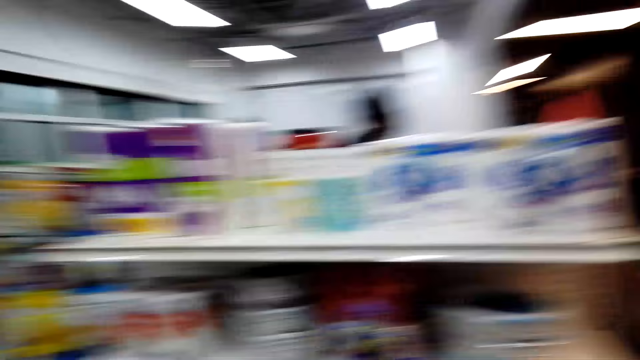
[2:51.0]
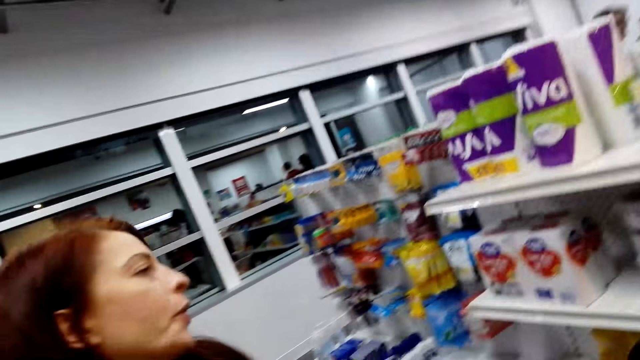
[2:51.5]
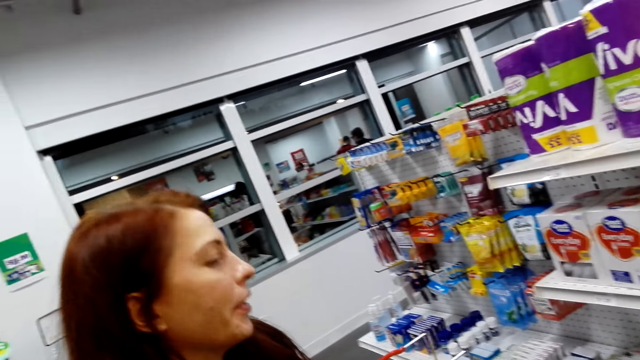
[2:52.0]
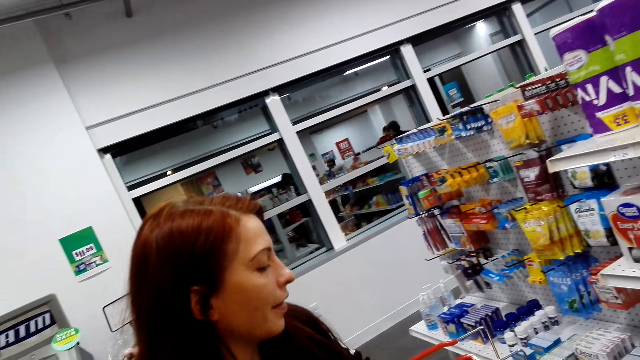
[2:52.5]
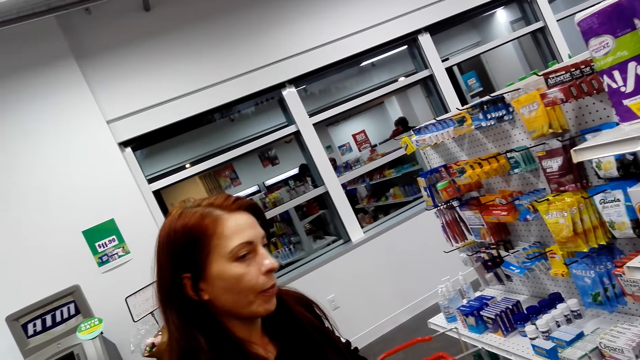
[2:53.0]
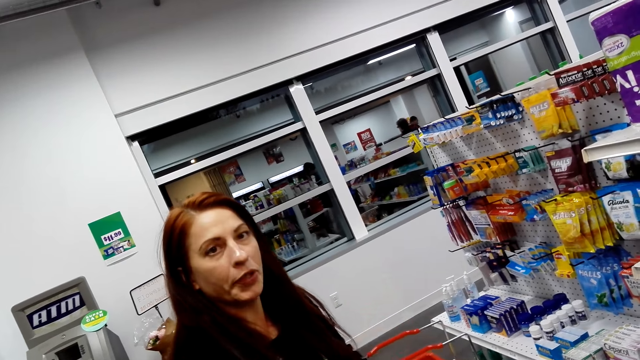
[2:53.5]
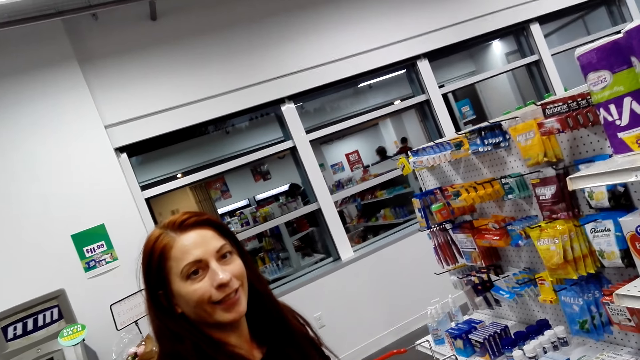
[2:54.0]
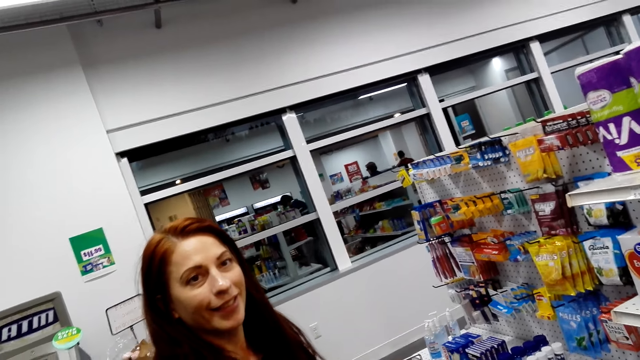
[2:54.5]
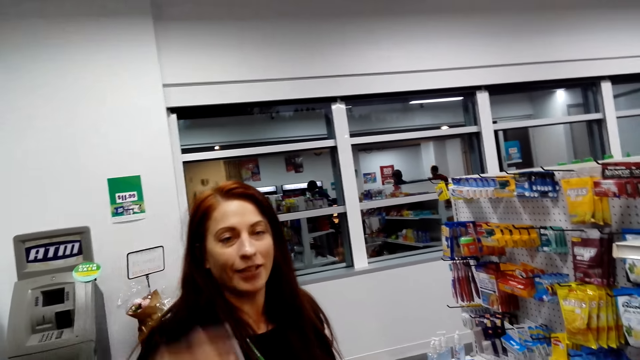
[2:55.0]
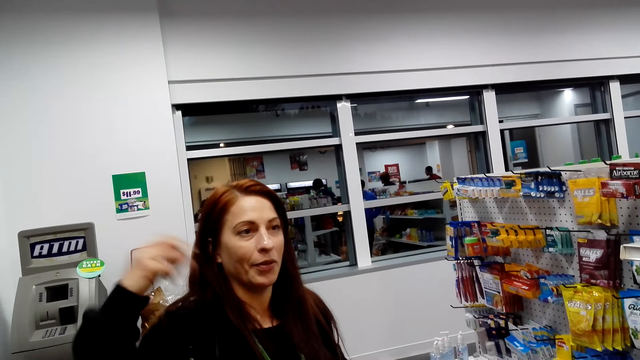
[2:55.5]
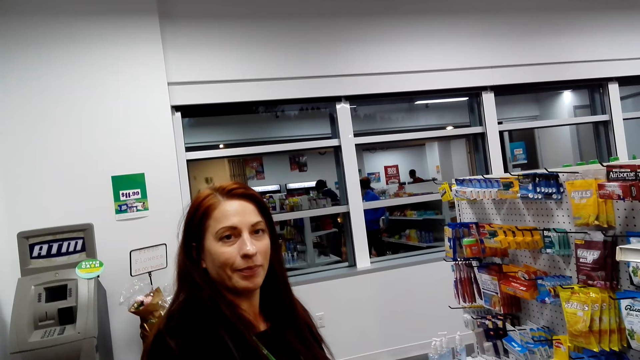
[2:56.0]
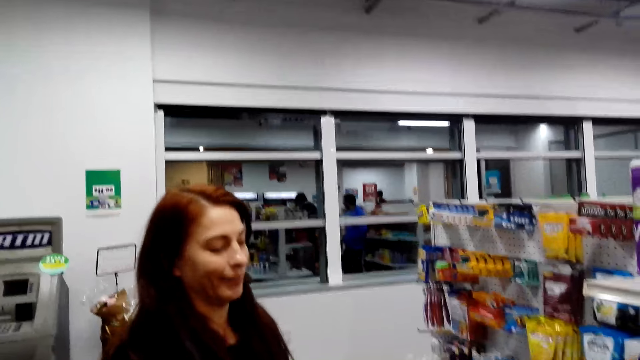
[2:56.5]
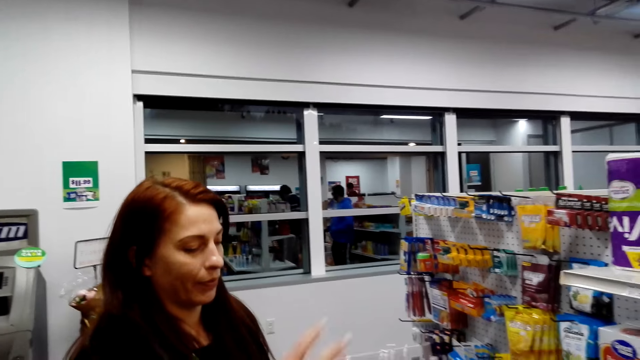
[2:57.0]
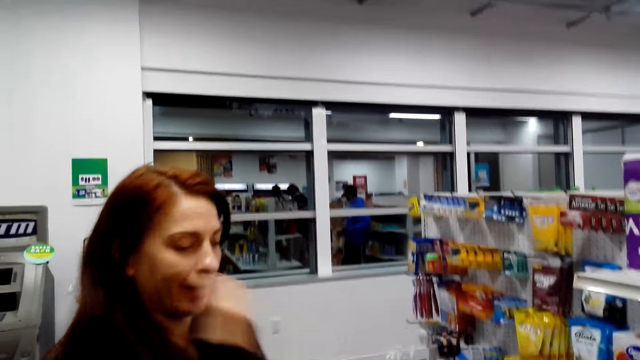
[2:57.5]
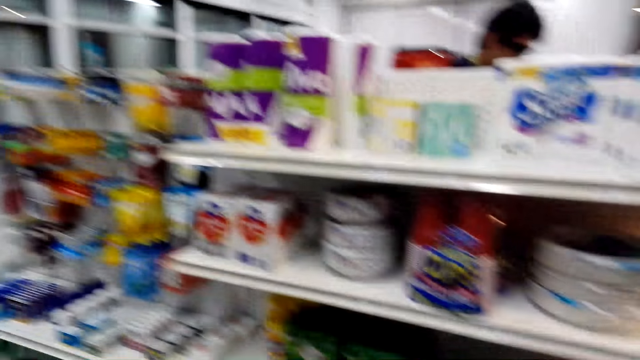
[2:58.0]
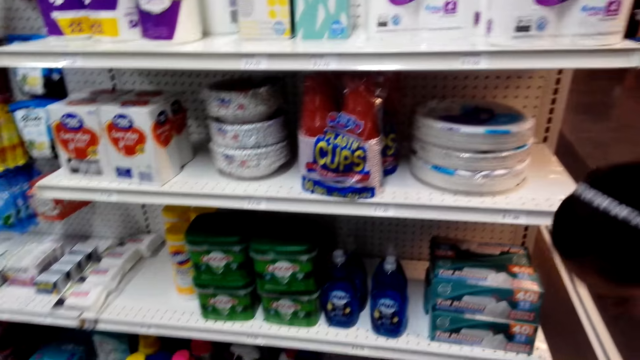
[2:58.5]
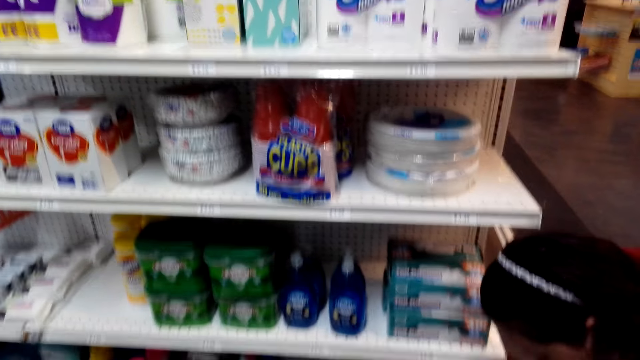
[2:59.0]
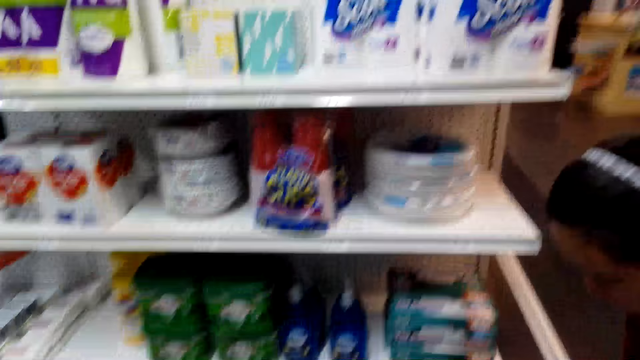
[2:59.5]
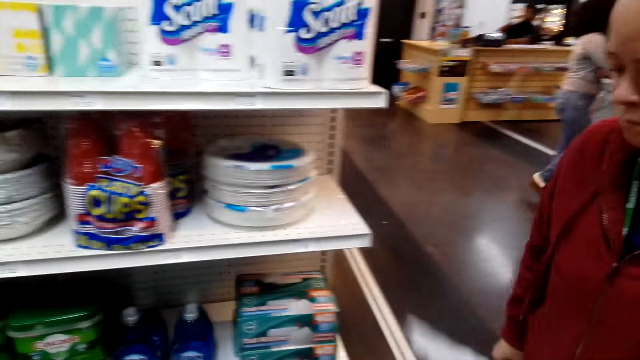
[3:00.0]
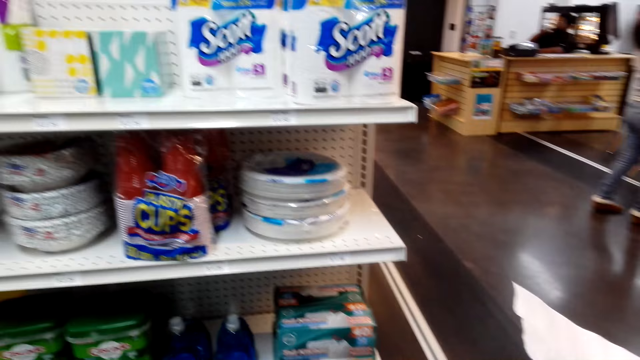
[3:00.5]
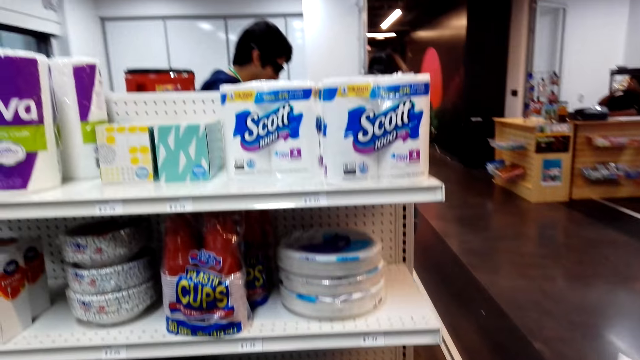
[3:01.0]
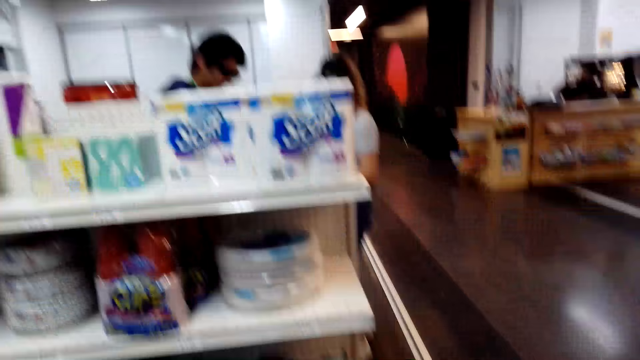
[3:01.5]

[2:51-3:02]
A lady moves the hand. The lady looks at the camera wearer. The lady moves the hand. The lady moves the hand again. Another lady picks up something. The camera wearer looks around.

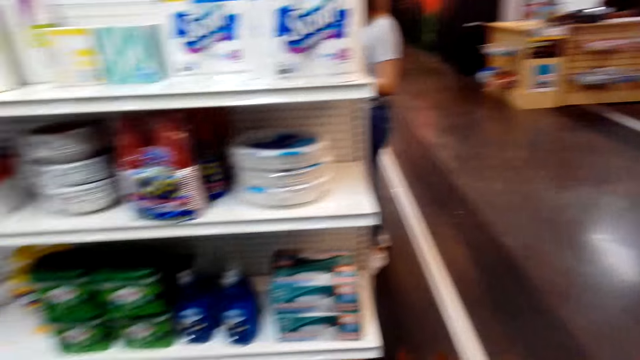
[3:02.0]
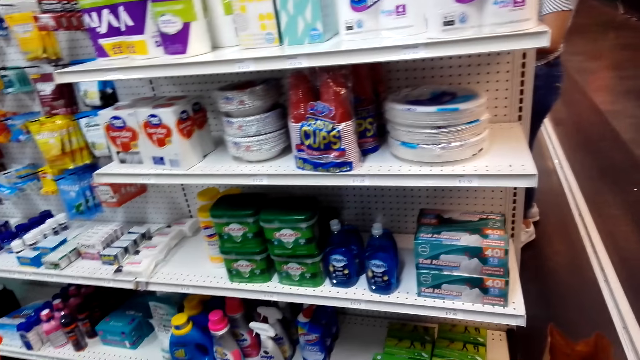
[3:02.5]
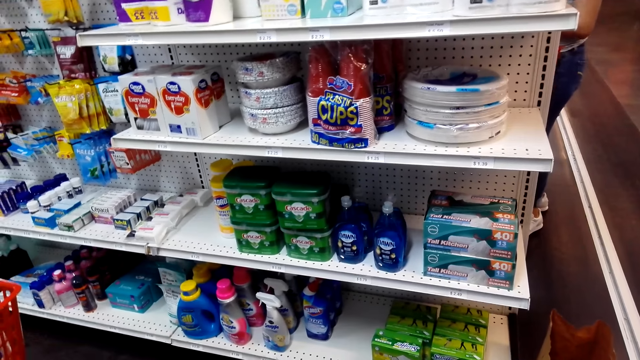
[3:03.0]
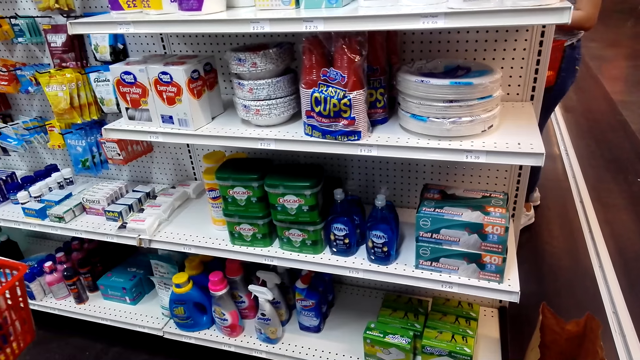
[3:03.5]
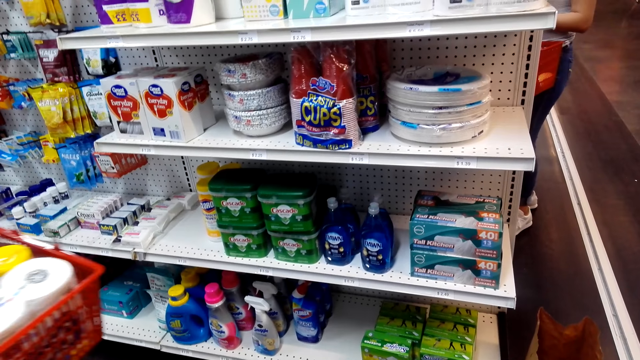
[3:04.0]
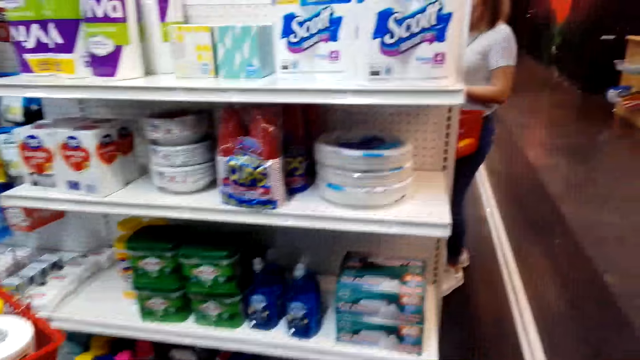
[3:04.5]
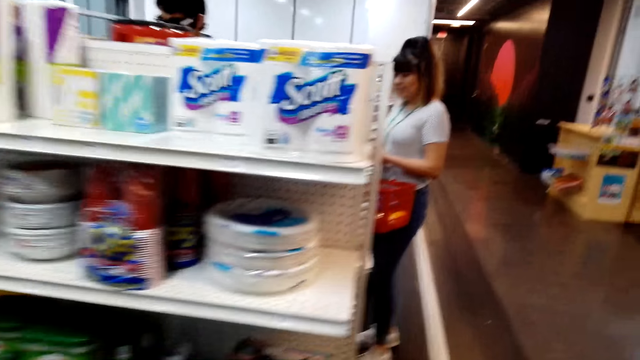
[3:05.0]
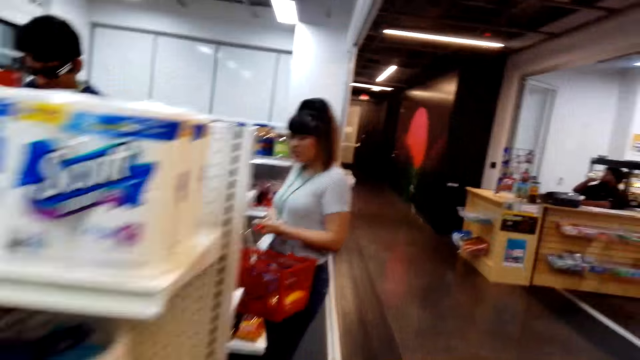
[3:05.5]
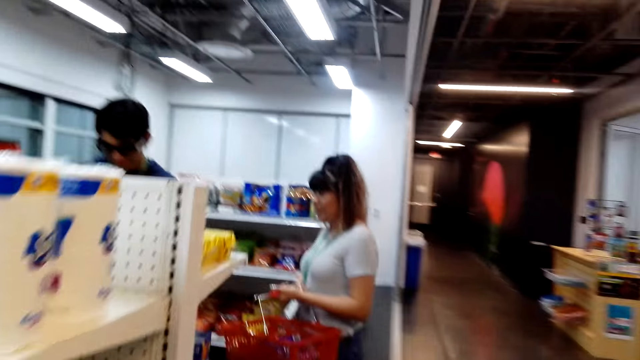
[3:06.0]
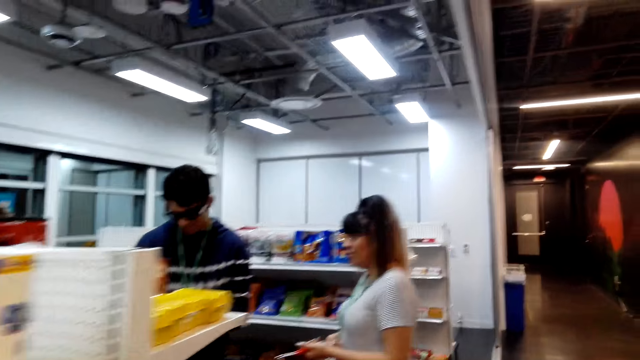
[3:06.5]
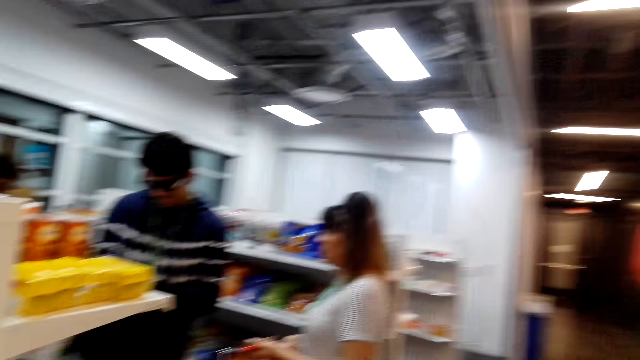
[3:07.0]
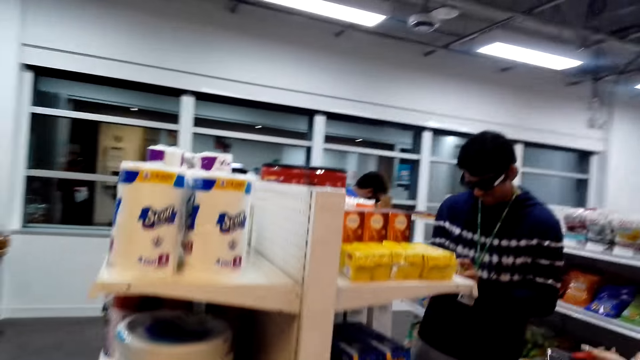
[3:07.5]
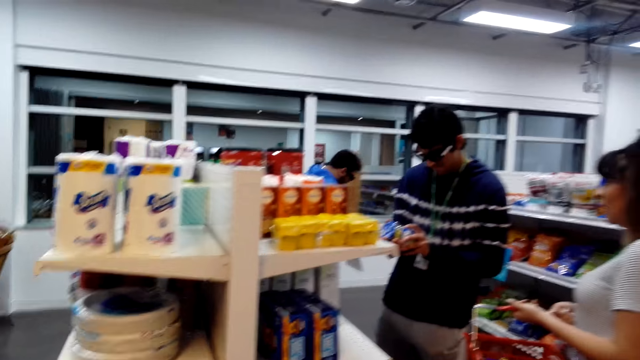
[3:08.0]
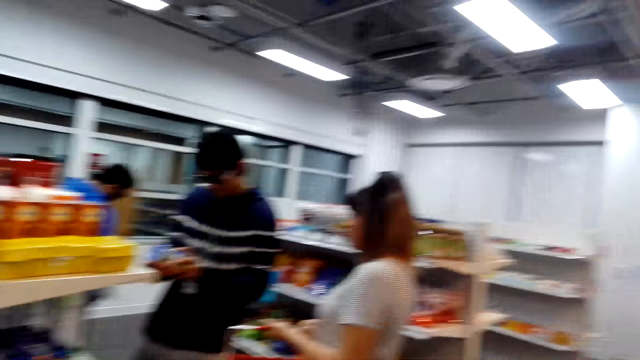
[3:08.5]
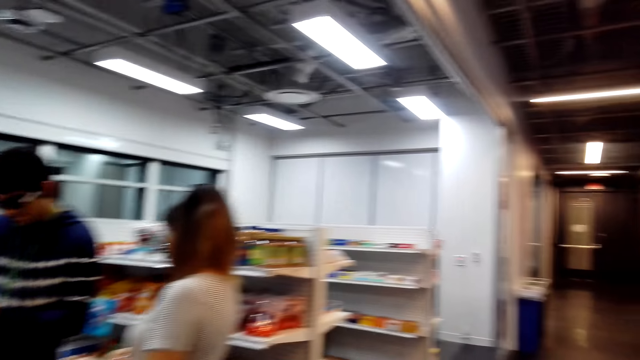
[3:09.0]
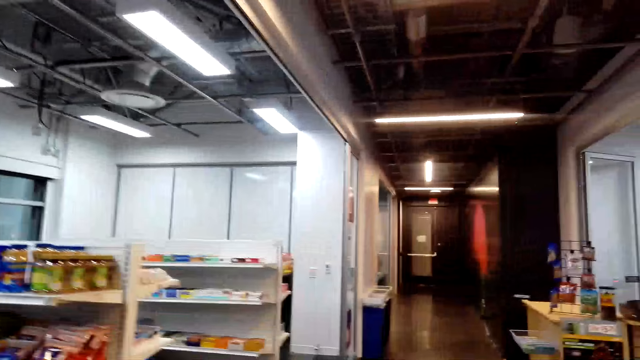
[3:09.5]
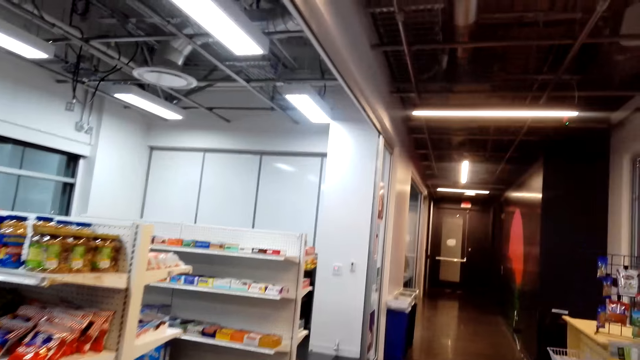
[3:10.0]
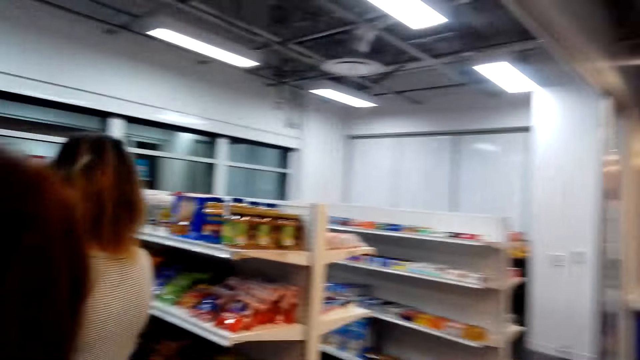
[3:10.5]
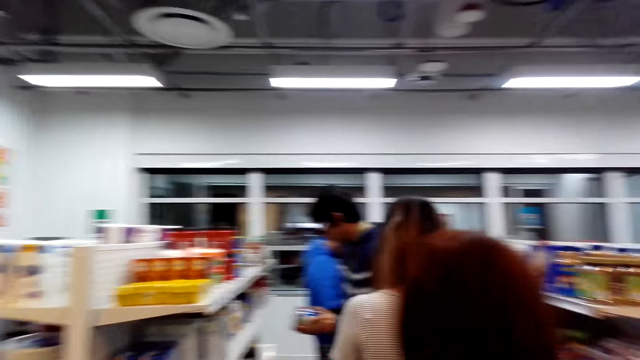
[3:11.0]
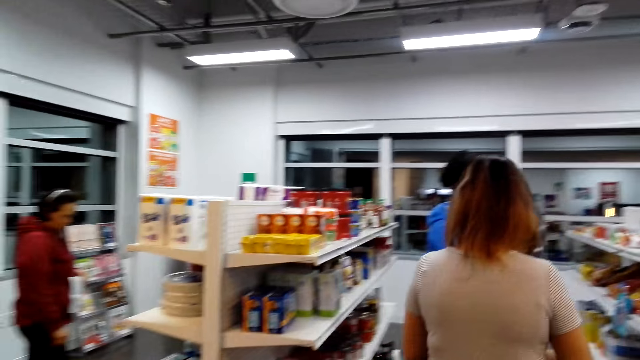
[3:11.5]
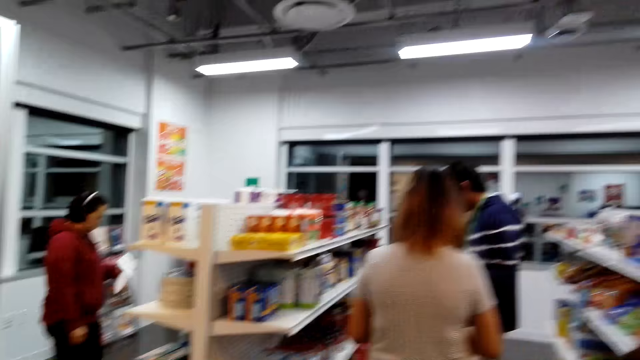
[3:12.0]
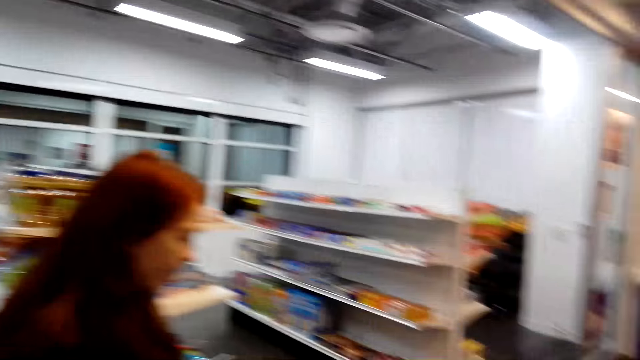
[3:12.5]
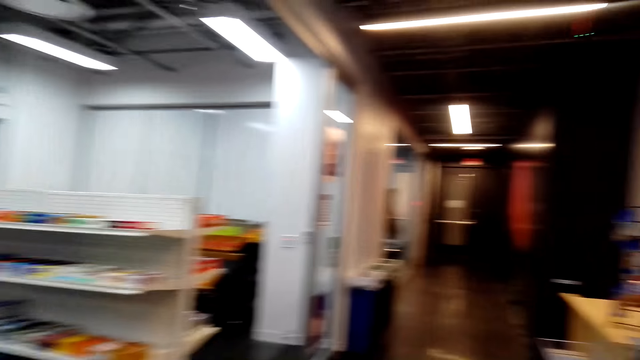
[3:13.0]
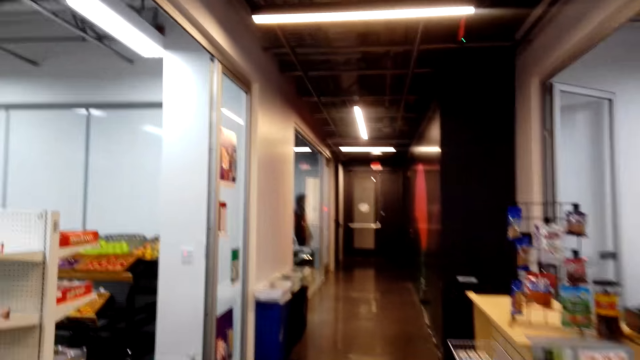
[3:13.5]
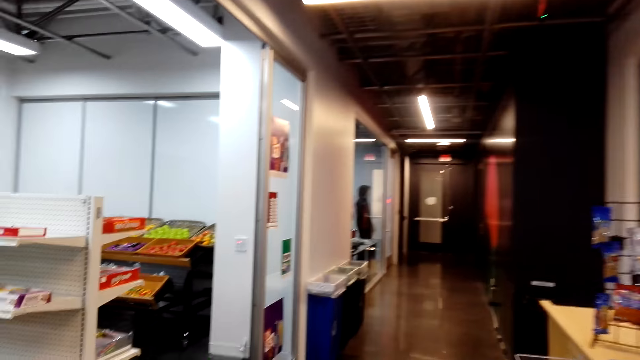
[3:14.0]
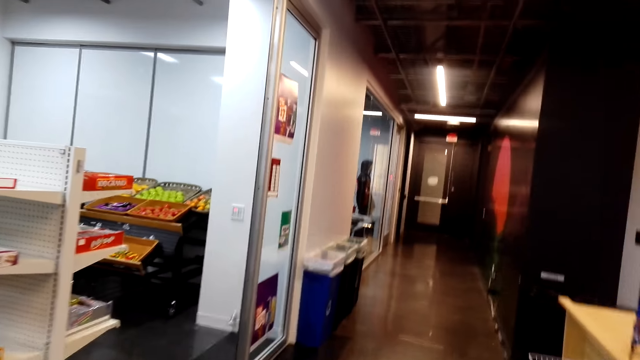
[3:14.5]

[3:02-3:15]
The camera wearer looks at the shelf. A lady steps forward. The camera wearer steps forward. A man looks at the shelf. The camera wearer looks around. They look around repeatedly. They step forward.
